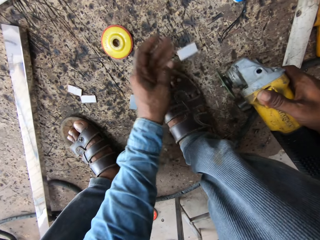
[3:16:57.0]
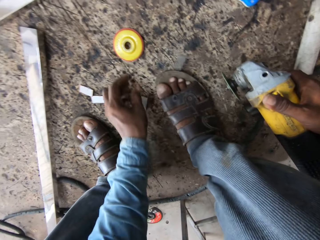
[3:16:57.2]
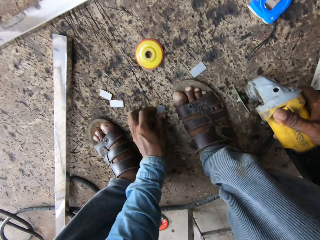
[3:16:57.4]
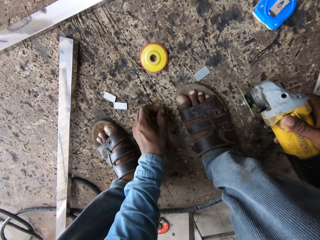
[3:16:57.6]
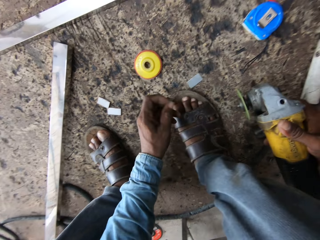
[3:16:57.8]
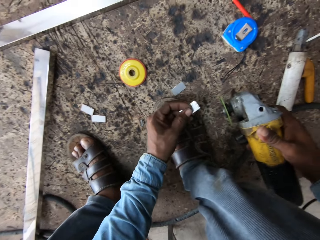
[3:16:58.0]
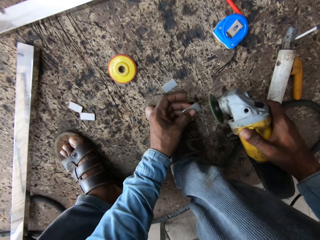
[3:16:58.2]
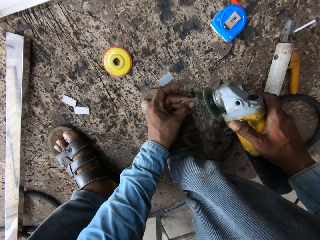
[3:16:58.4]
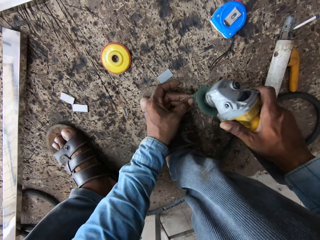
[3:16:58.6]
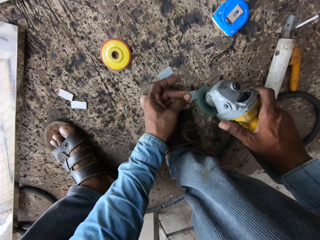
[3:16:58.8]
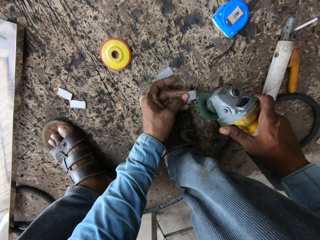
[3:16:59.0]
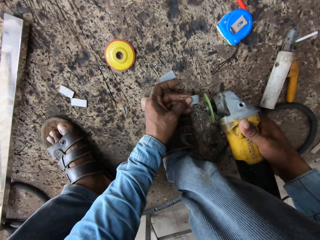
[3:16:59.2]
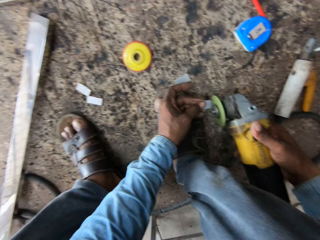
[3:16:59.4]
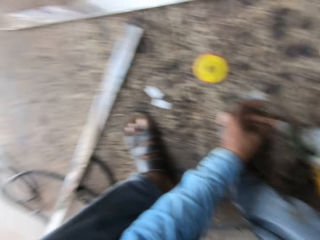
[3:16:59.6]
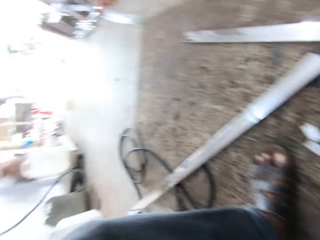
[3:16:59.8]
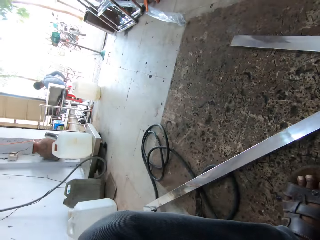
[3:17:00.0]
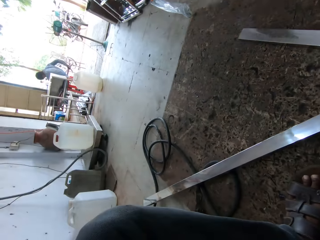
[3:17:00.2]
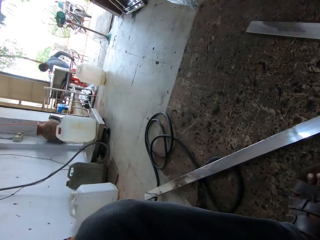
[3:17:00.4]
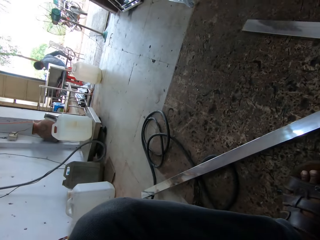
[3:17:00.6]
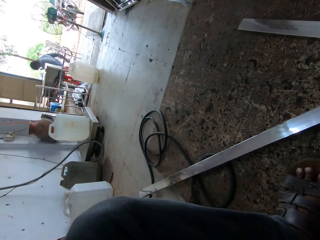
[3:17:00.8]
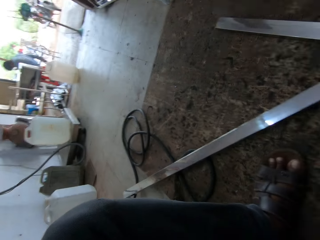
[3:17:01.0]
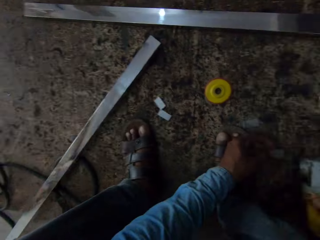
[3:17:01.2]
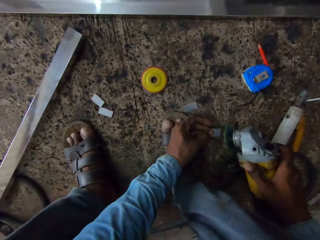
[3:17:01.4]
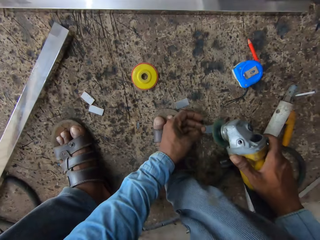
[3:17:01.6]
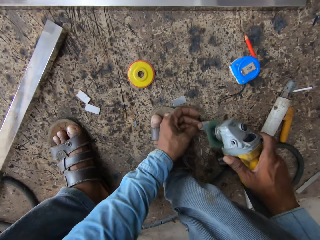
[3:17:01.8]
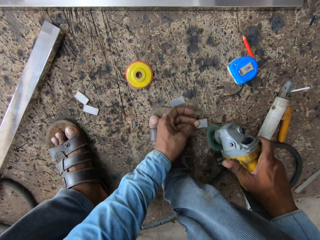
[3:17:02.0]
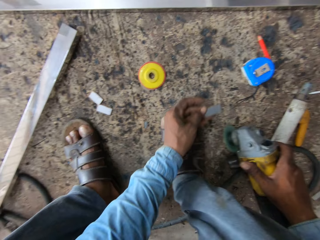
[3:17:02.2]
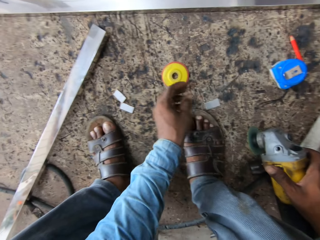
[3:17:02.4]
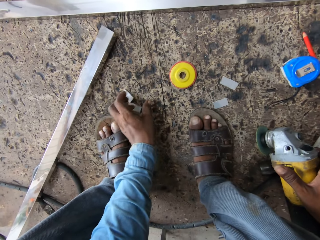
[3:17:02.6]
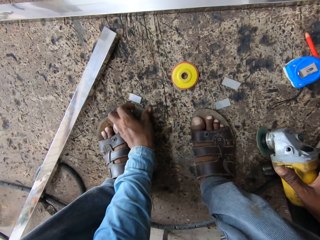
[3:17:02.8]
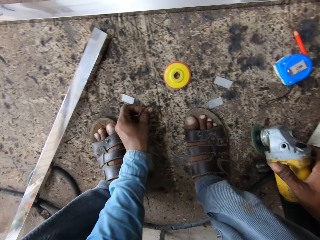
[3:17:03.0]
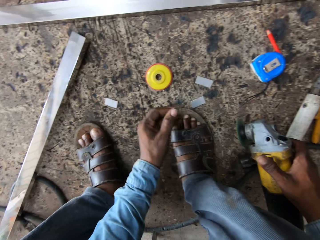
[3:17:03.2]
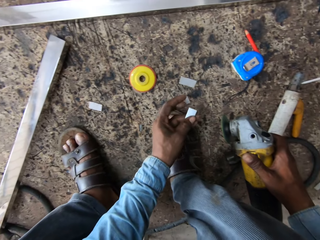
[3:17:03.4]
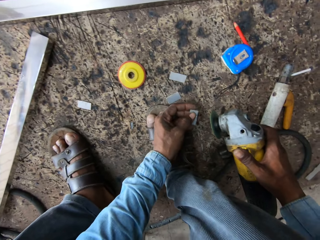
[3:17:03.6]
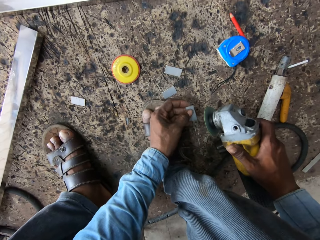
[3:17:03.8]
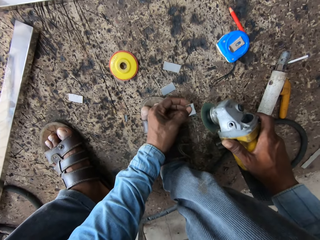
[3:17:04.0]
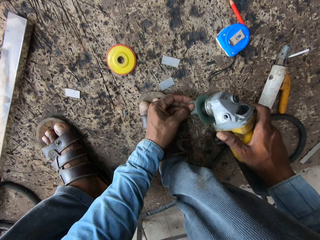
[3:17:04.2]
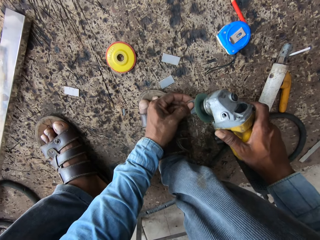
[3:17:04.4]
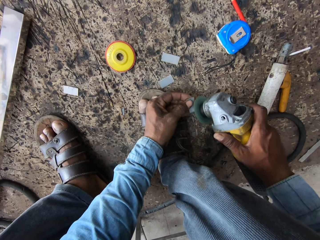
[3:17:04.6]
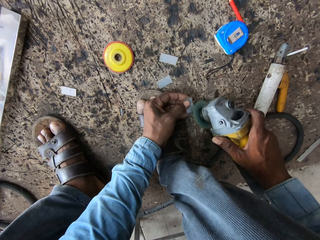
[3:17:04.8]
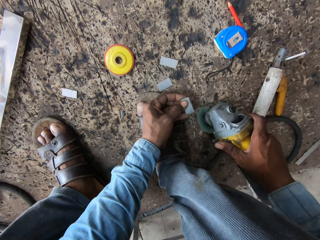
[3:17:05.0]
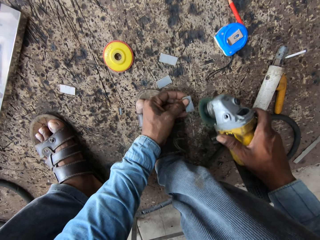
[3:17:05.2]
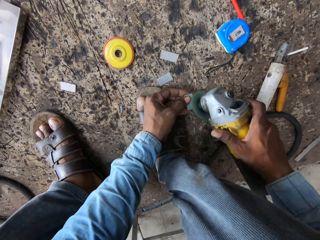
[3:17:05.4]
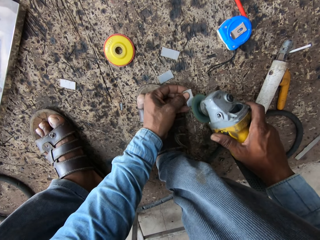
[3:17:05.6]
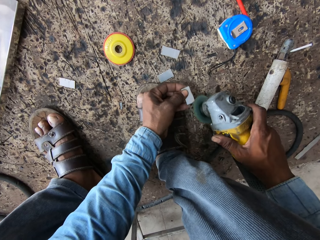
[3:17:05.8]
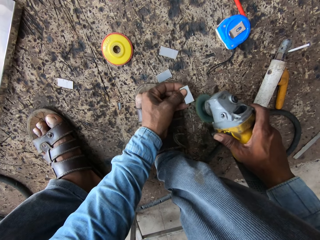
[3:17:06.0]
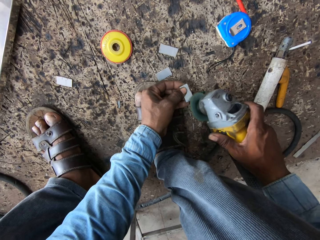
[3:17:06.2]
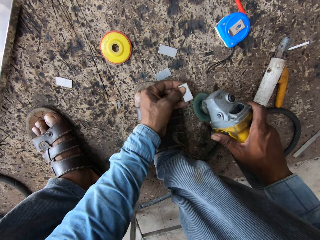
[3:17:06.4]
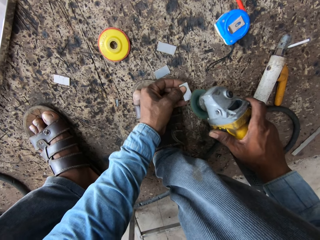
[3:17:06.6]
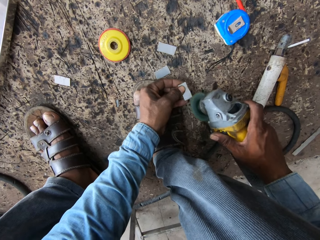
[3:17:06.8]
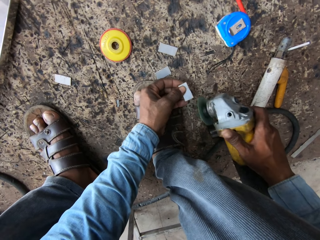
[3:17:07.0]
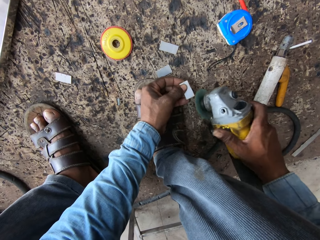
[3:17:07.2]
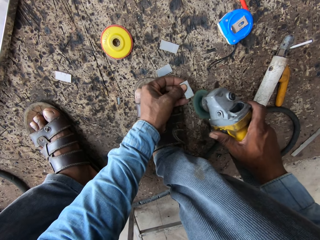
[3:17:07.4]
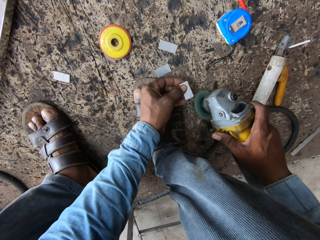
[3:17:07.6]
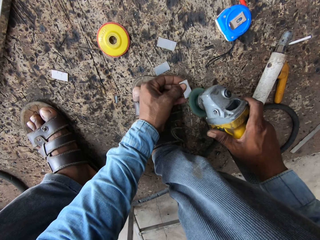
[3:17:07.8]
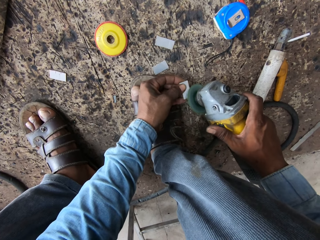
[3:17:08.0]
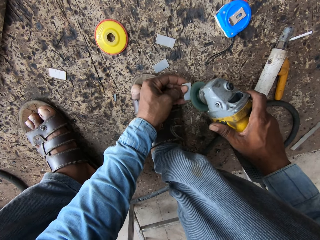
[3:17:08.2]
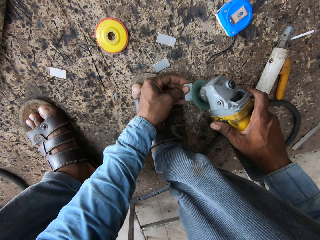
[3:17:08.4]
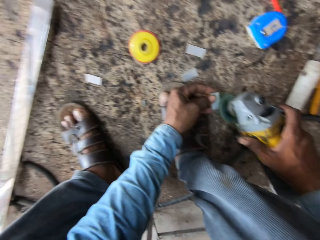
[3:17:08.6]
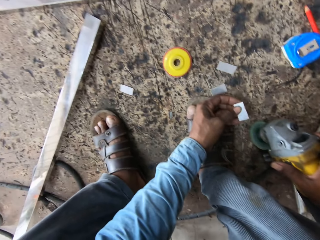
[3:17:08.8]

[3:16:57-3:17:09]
The camera wearer drops the piece of metal on the floor. They hold a piece of metal bar. They look outside the workshop. They put a piece of metal on the floor. They hold a piece of metal bar. They smoothen the metal.

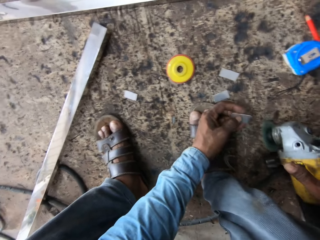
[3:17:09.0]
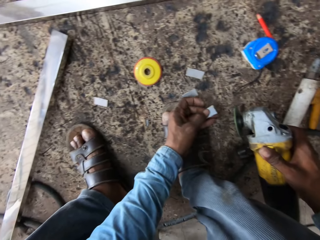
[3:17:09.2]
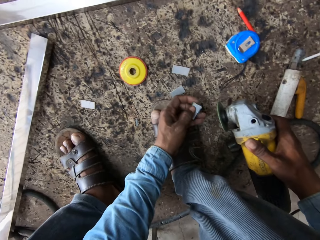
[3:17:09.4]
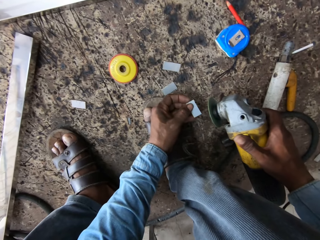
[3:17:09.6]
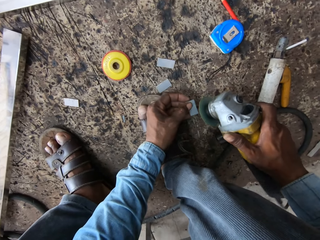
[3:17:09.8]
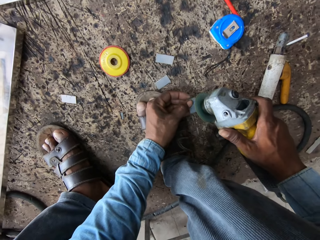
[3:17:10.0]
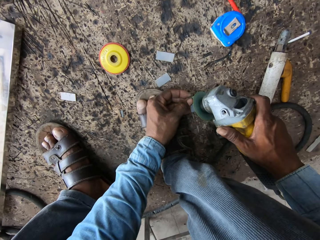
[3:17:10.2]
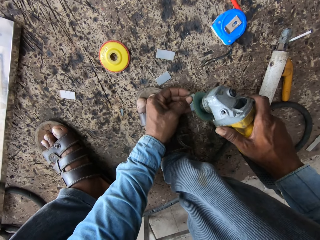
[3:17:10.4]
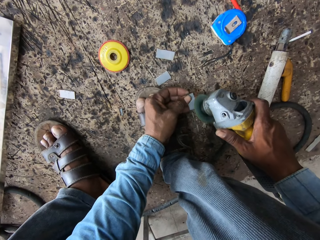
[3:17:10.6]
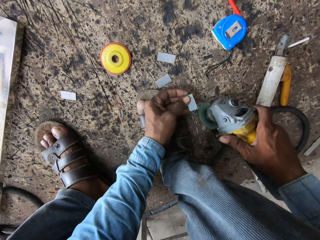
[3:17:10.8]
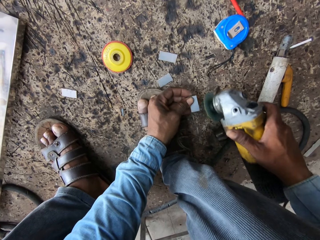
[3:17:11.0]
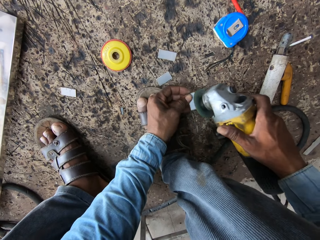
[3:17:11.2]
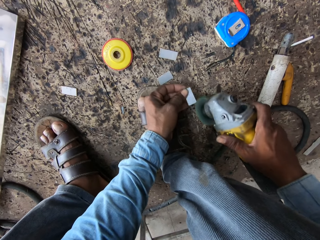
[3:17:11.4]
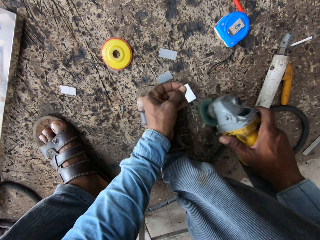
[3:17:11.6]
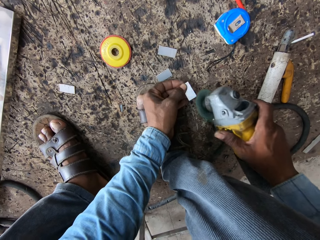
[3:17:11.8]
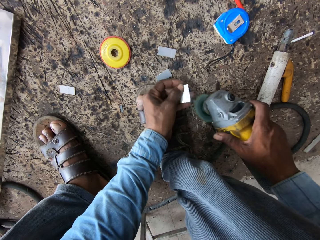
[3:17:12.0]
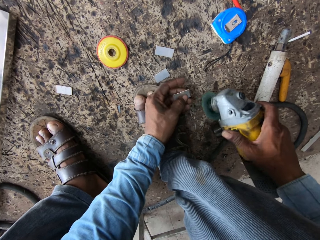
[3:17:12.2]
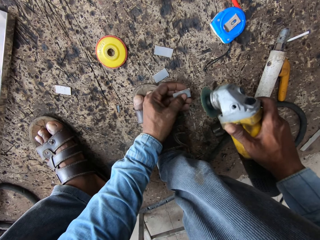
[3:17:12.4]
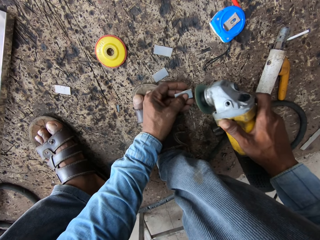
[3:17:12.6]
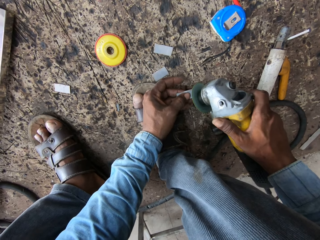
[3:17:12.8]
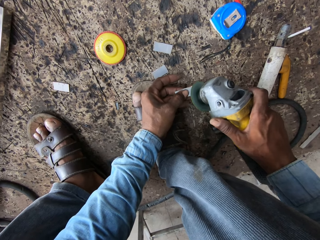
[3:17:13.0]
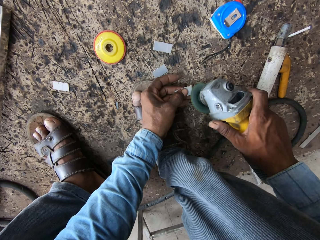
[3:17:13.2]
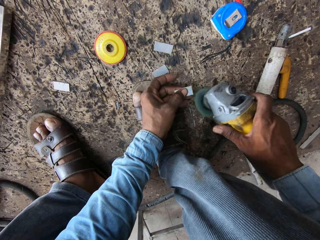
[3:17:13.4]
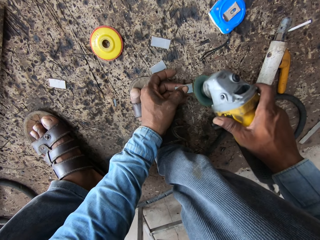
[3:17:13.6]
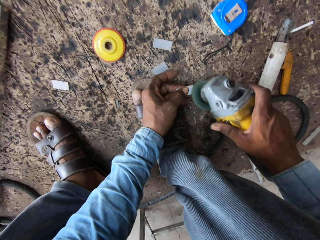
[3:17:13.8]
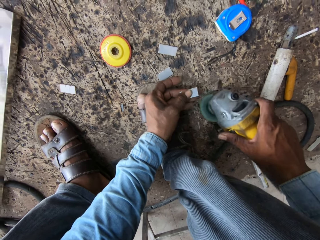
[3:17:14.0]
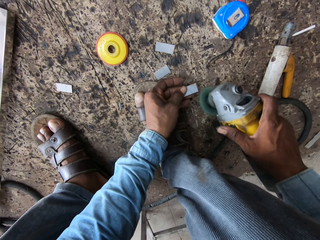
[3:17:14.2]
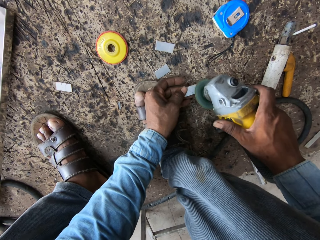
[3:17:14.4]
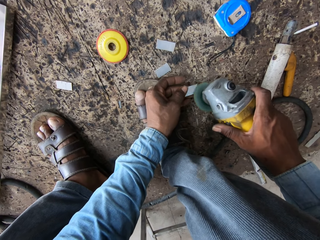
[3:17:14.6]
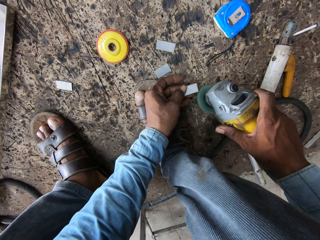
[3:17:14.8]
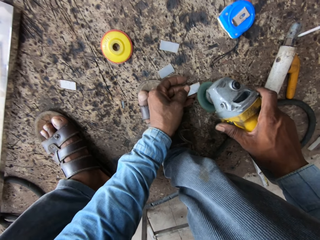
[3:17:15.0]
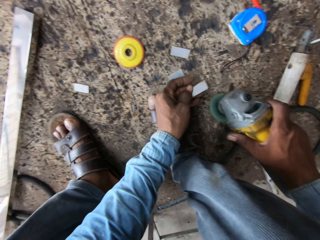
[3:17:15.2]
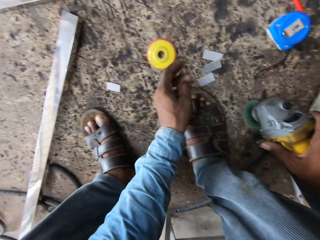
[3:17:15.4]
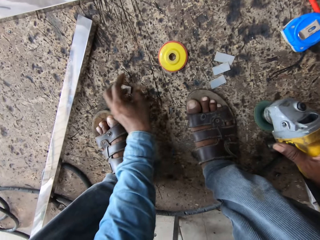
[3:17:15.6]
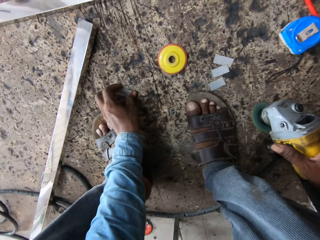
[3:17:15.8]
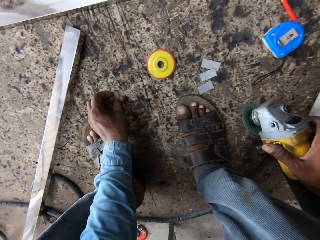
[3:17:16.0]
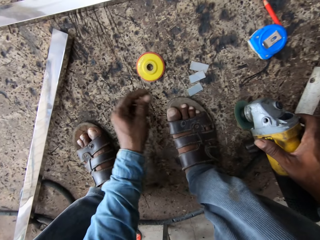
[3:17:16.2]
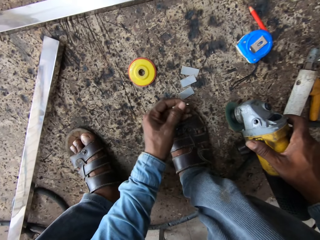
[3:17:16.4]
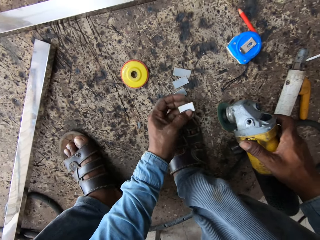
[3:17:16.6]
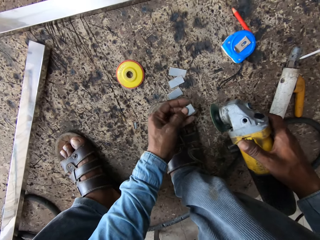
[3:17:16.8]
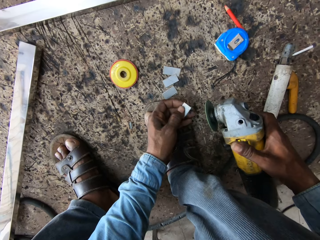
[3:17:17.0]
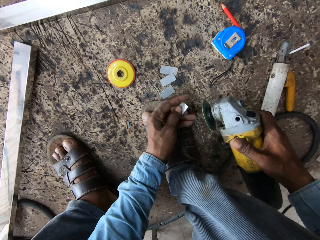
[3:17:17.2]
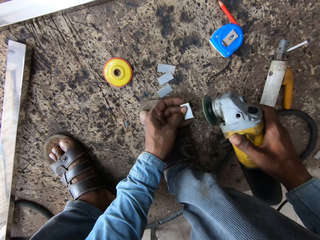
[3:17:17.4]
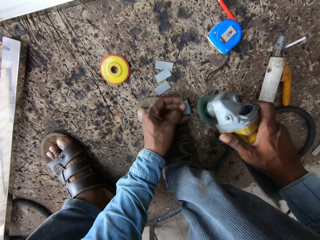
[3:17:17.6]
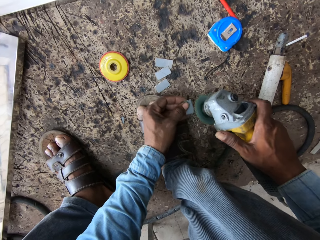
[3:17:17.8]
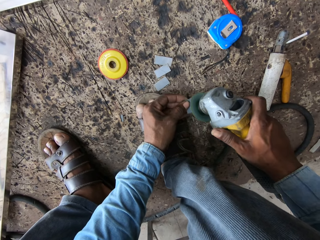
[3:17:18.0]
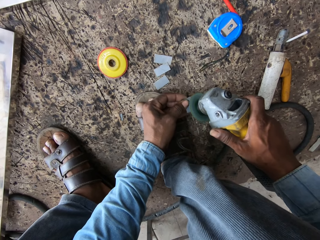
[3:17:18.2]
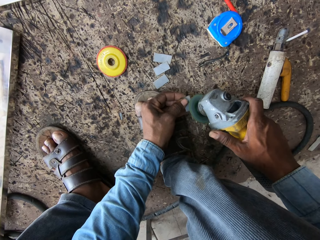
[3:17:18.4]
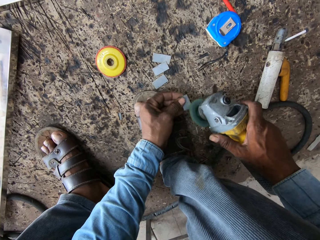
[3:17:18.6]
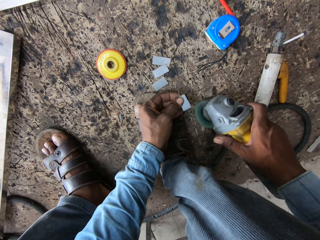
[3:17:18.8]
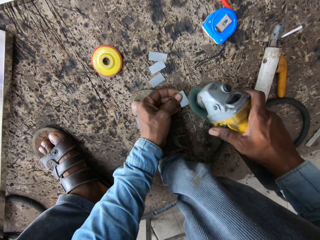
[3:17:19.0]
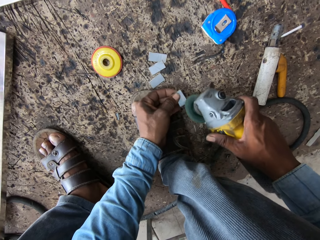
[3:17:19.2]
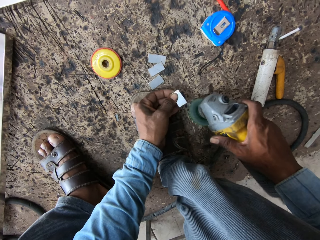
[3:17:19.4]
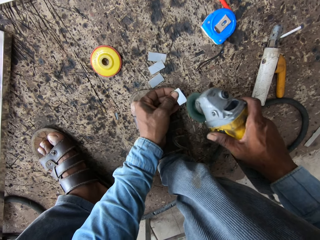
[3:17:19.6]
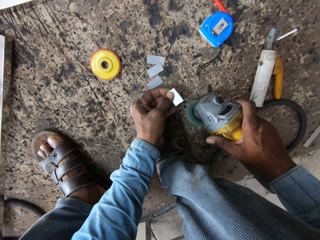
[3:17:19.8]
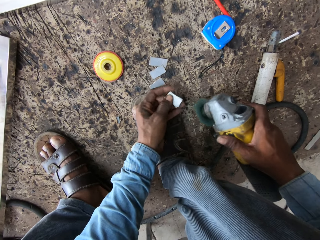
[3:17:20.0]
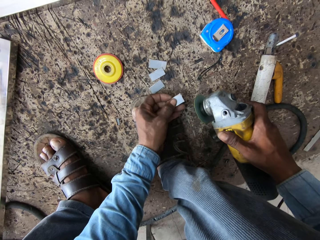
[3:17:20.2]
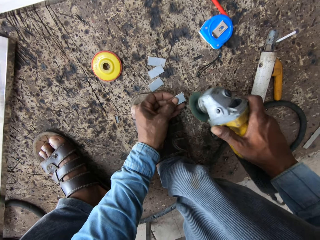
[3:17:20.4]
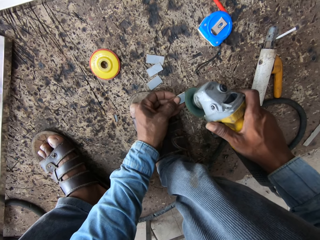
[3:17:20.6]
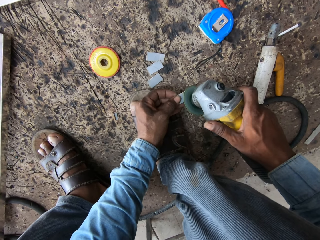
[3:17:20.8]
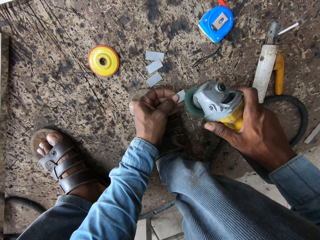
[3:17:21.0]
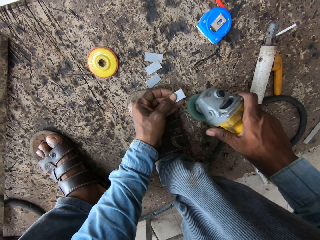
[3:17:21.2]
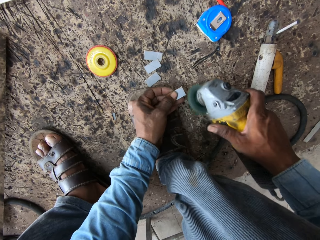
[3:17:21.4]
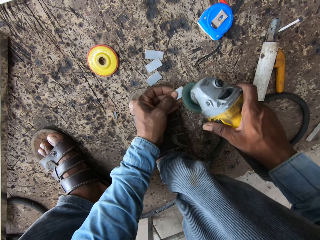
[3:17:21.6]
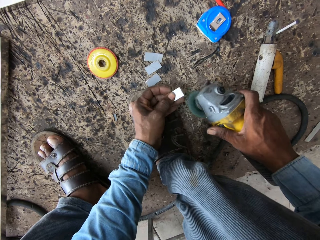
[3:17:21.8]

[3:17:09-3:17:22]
The camera wearer drops the piece of metal bar on the floor. They hold a piece of metal bar. They smoothen the metal bar.
